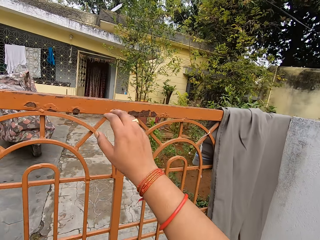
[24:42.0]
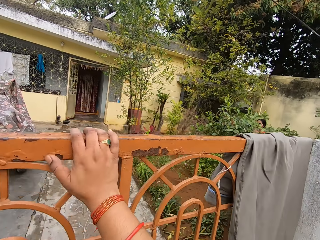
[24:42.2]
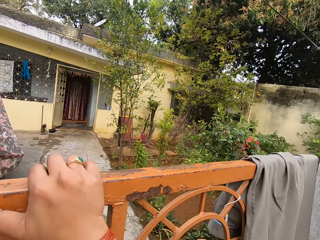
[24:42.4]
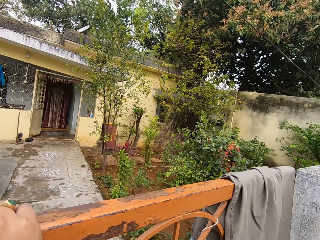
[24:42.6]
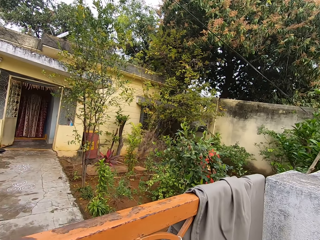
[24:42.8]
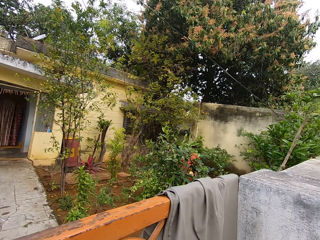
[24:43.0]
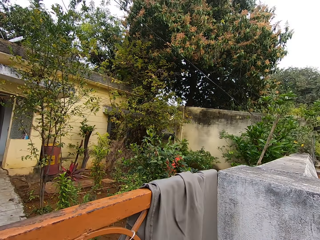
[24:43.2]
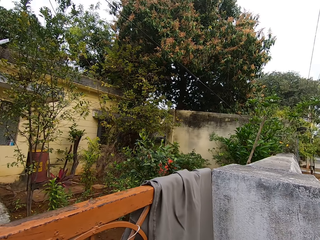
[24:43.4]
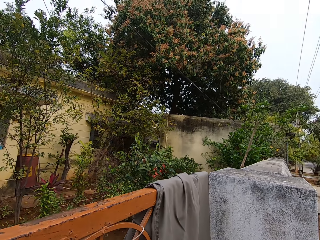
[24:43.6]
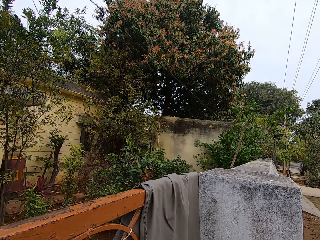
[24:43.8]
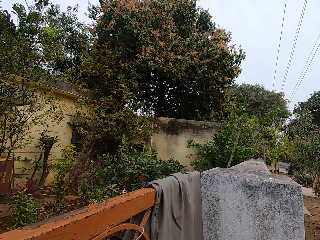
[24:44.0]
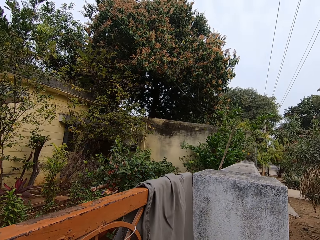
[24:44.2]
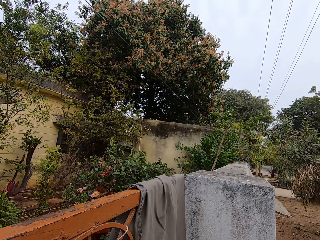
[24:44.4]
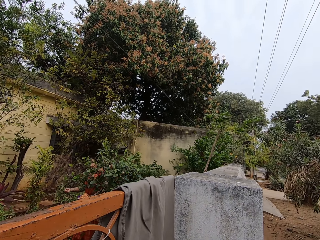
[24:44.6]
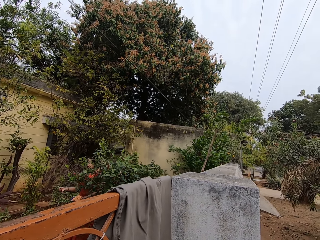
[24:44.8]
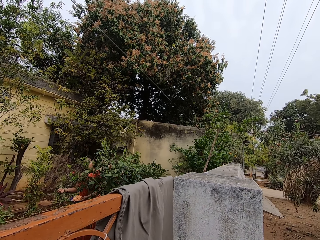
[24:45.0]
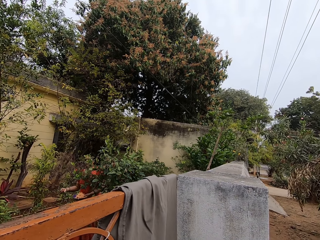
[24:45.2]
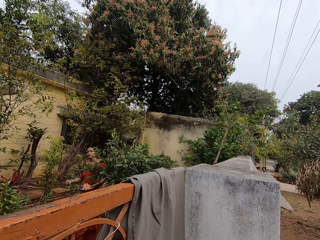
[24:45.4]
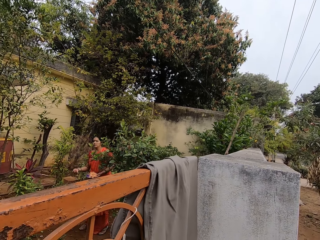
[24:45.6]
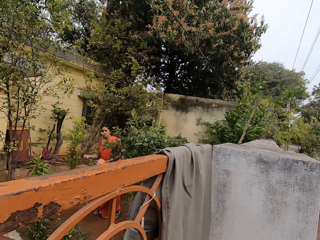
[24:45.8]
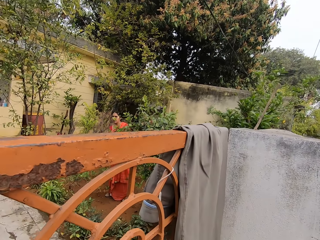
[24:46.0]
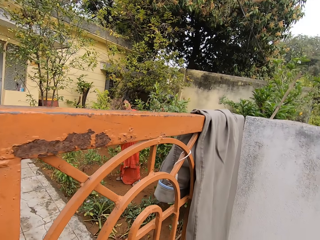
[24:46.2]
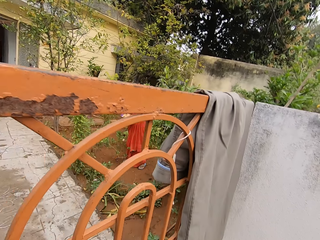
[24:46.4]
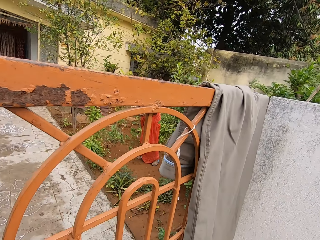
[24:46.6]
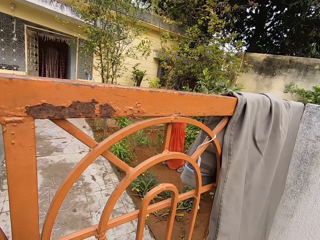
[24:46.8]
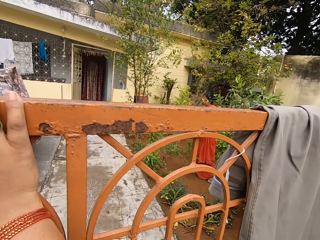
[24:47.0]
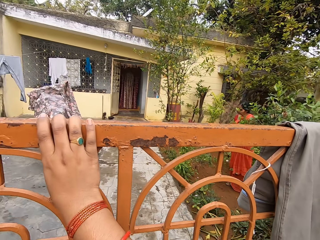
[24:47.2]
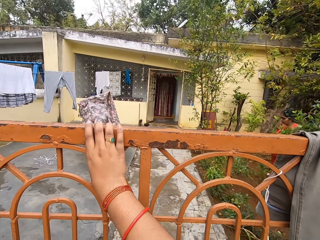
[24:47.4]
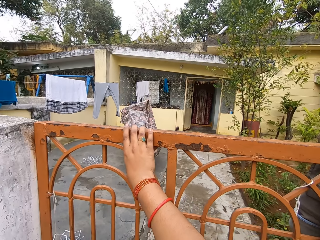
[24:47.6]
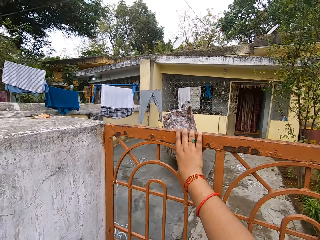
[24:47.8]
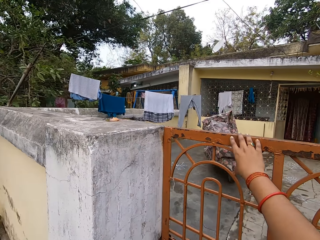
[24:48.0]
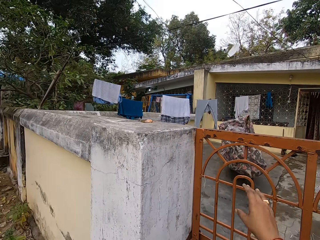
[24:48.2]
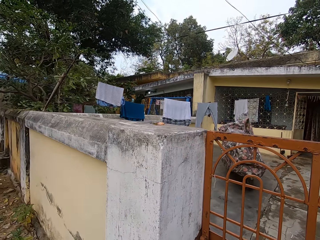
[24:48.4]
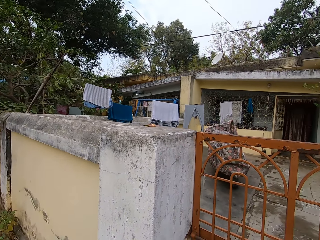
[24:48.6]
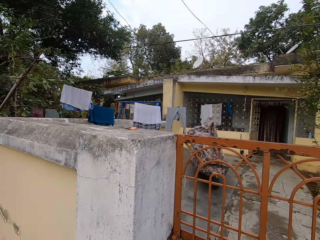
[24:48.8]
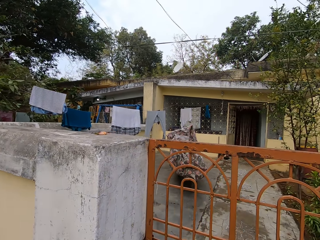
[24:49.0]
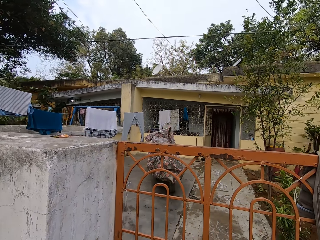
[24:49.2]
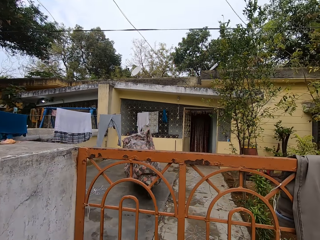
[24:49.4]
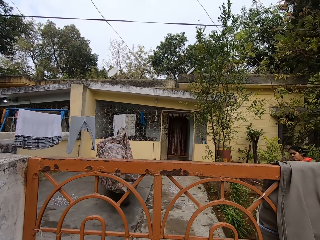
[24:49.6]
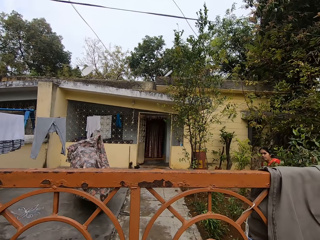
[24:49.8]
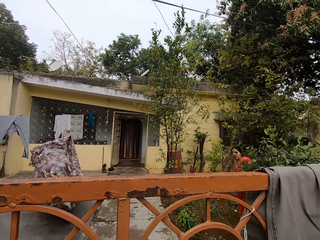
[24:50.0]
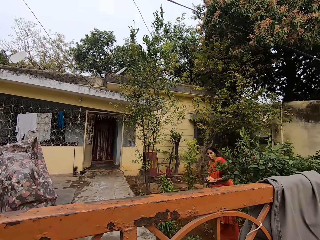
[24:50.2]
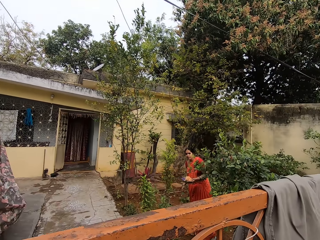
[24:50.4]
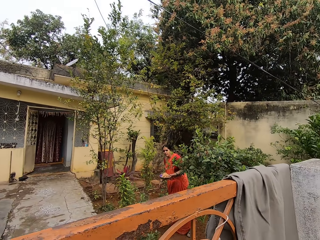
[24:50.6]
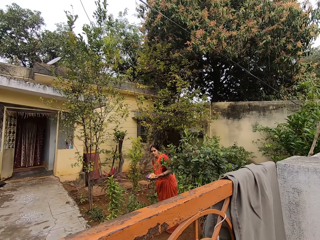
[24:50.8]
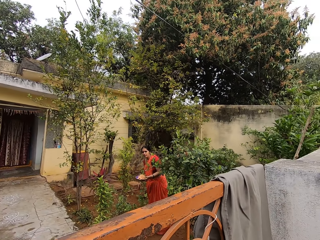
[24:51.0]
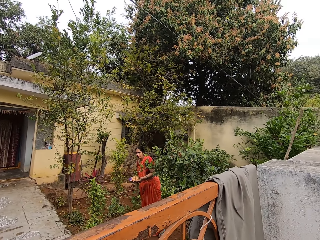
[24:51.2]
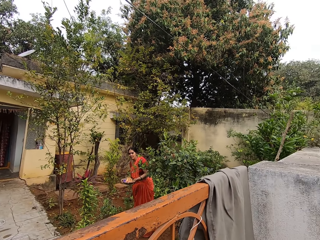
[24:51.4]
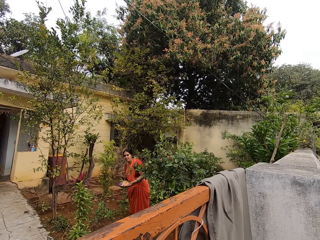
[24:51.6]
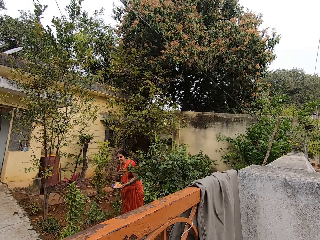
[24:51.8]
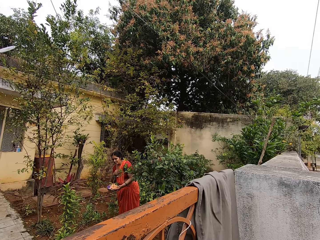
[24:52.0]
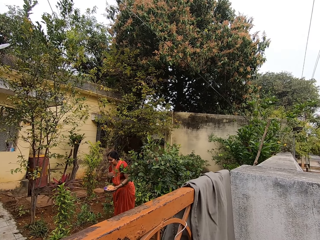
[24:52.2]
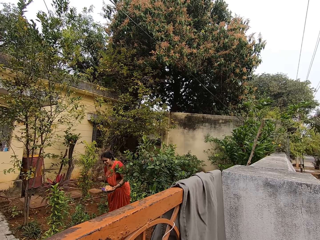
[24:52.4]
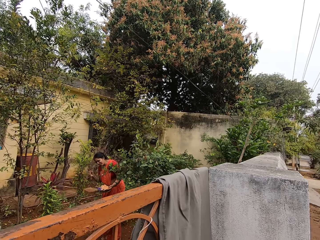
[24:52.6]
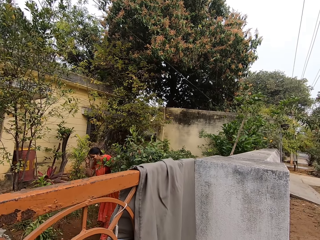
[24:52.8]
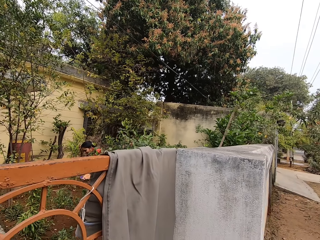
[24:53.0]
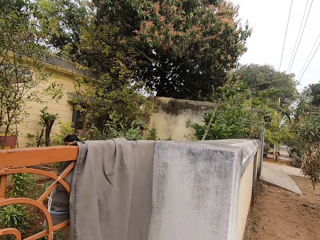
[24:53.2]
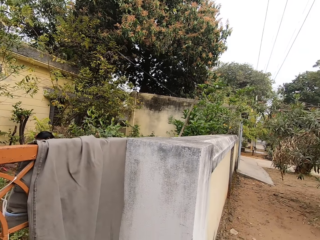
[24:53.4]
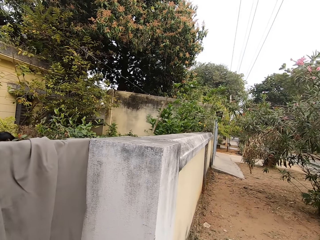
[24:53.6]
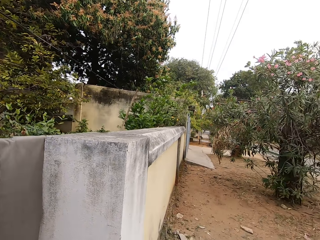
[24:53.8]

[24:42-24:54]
The camera wearer pushes the gate with the right hand. They hold the gate. They talk with a woman.

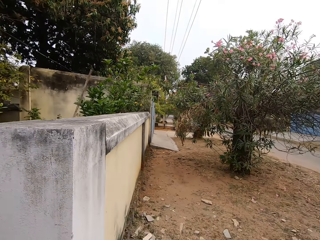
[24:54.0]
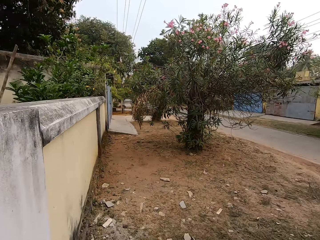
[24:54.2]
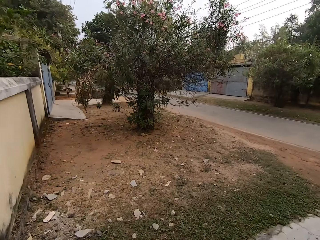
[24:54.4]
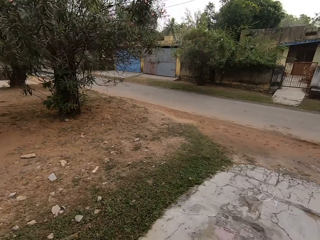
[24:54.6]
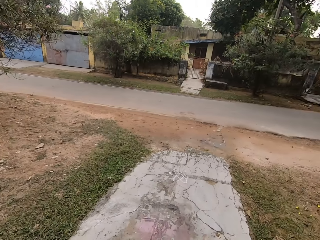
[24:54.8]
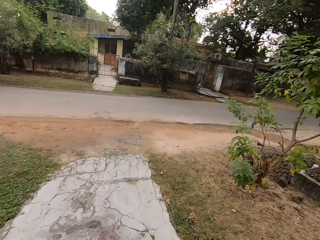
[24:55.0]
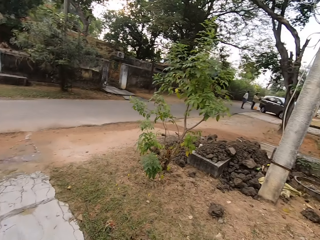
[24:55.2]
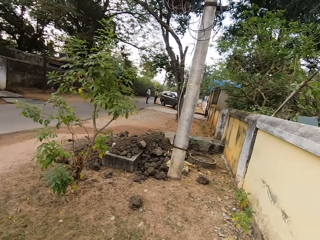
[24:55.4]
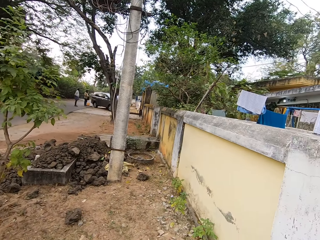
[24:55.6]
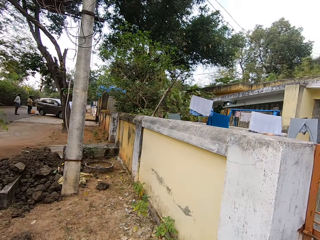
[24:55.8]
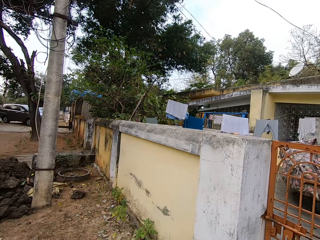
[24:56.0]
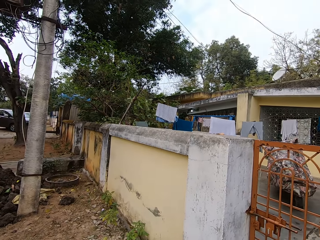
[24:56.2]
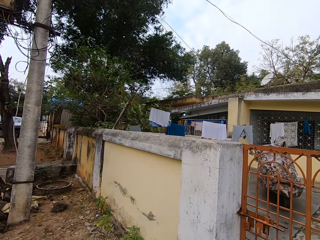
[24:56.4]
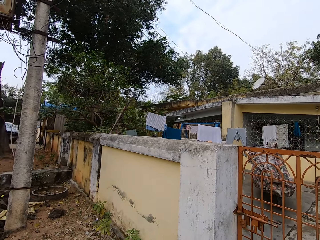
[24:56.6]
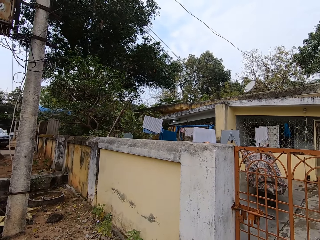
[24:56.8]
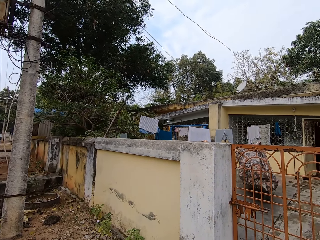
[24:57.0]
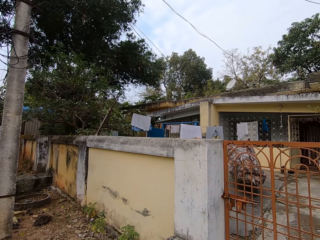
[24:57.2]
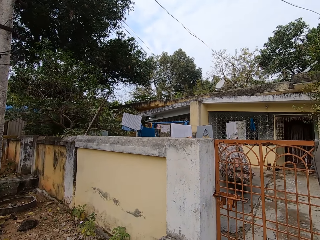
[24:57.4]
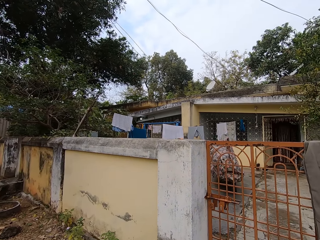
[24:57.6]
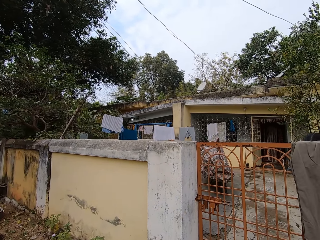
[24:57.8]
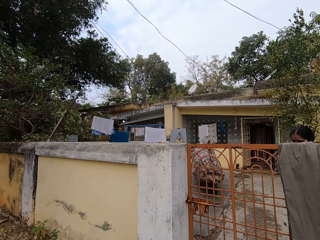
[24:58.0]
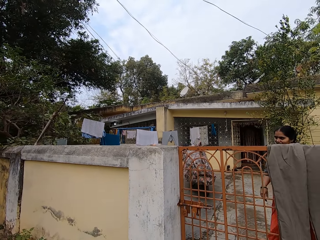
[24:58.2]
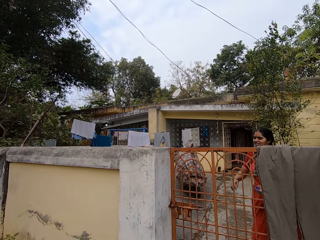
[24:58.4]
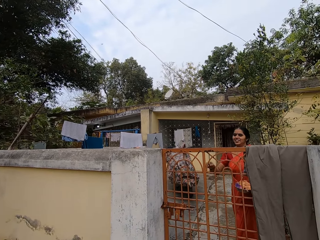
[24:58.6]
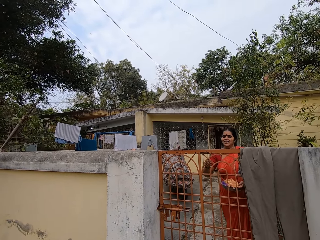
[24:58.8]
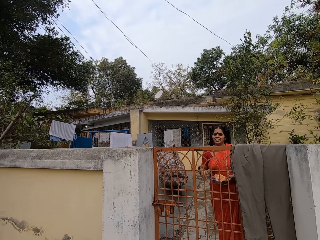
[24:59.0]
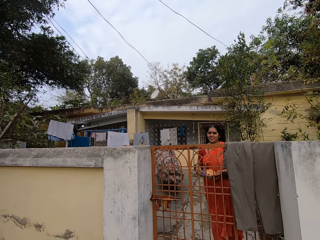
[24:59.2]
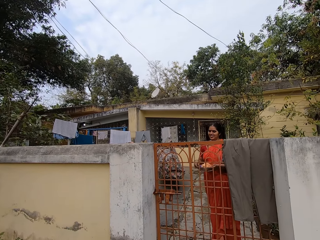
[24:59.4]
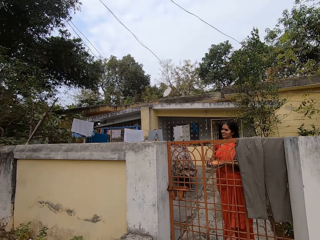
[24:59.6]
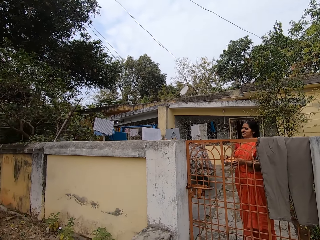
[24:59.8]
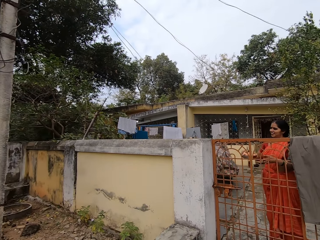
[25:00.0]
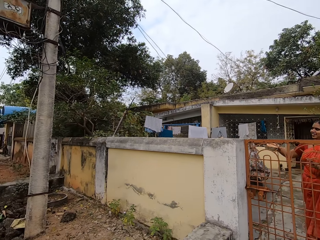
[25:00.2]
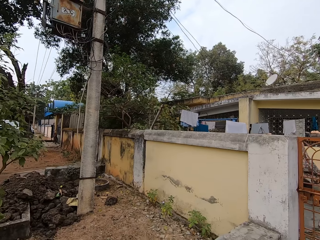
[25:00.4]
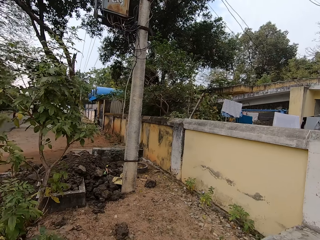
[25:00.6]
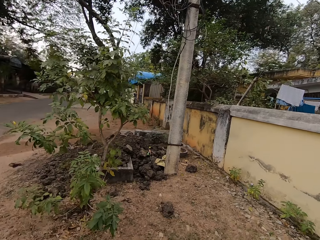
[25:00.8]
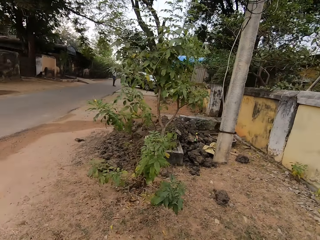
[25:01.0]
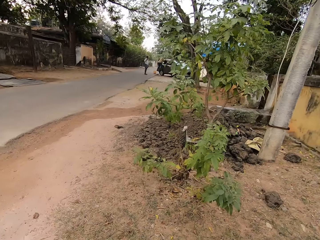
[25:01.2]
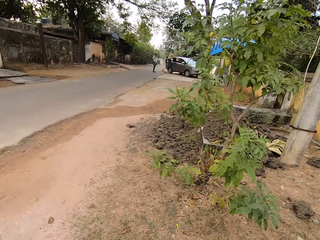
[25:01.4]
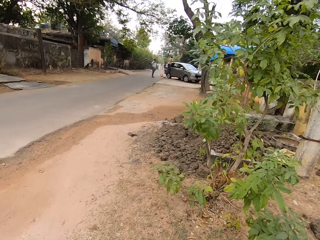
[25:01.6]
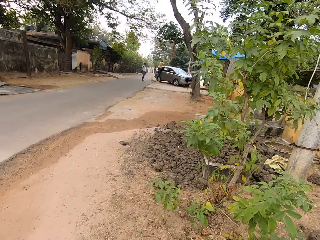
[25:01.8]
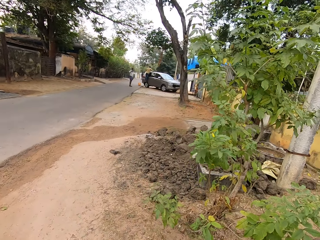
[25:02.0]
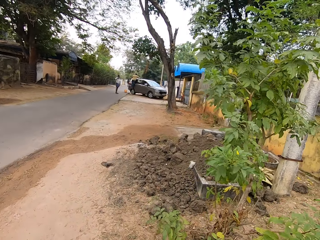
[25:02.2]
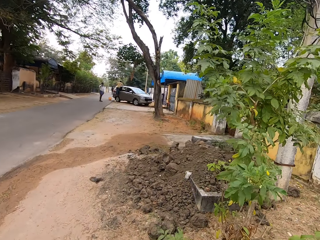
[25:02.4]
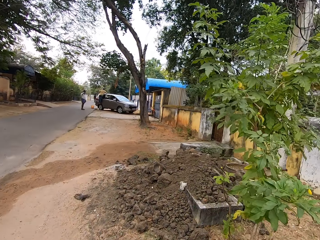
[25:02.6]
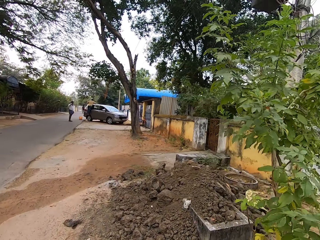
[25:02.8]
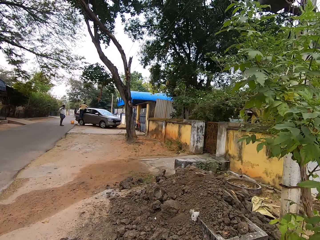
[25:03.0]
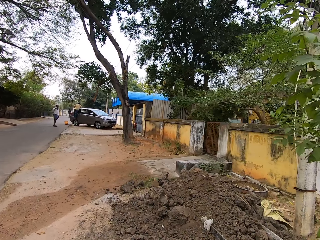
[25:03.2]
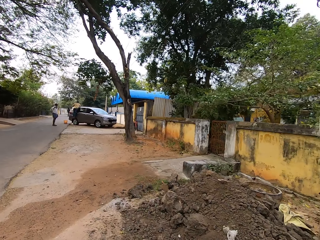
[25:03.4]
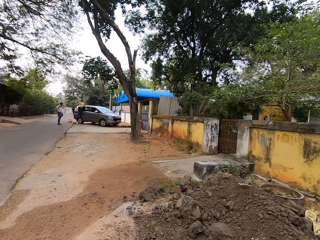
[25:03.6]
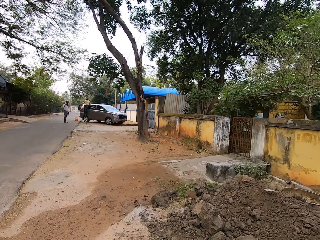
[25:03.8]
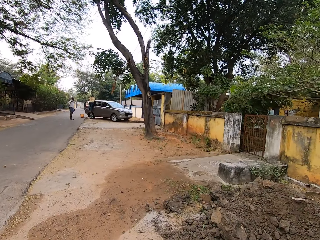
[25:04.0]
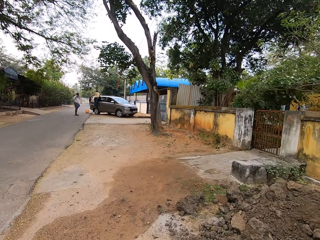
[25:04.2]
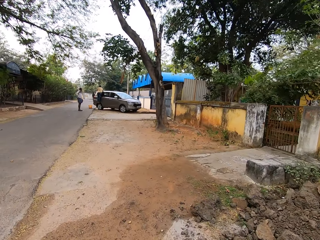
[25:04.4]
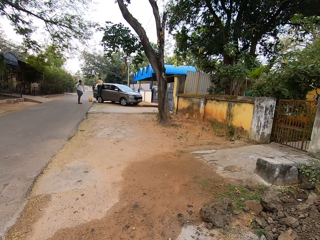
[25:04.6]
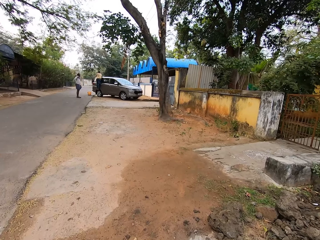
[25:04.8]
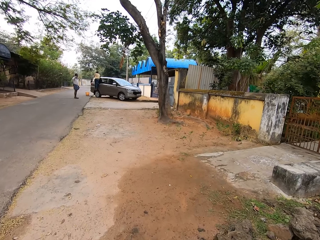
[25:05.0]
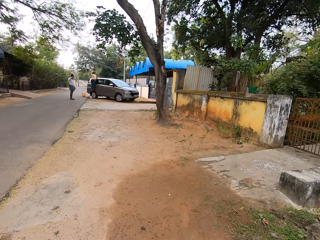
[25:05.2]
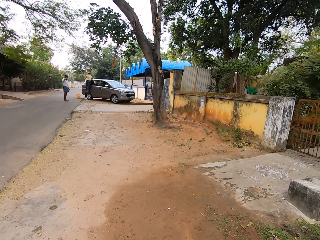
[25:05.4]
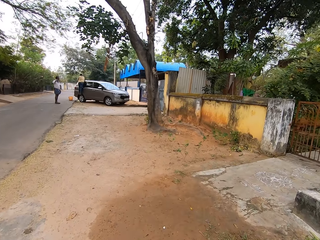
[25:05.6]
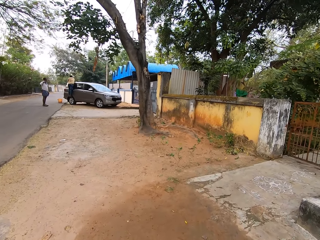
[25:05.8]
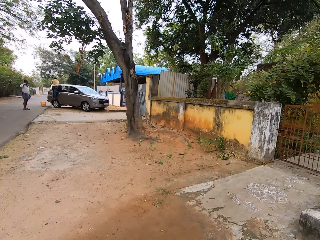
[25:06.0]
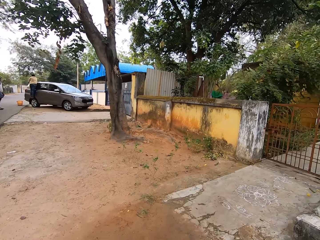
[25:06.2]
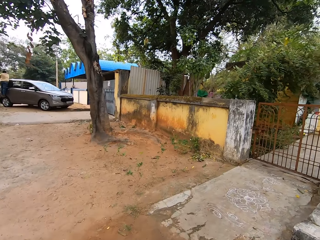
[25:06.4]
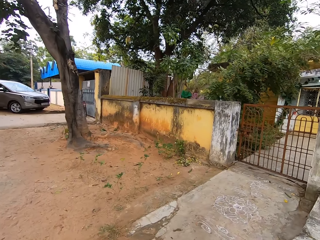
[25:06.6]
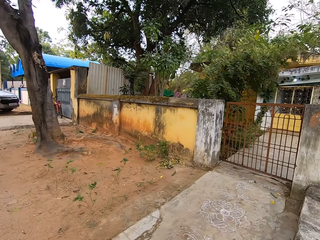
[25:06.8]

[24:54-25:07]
The camera wearer walks on the road.
